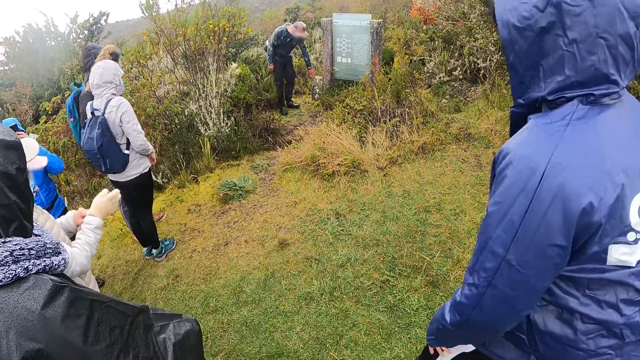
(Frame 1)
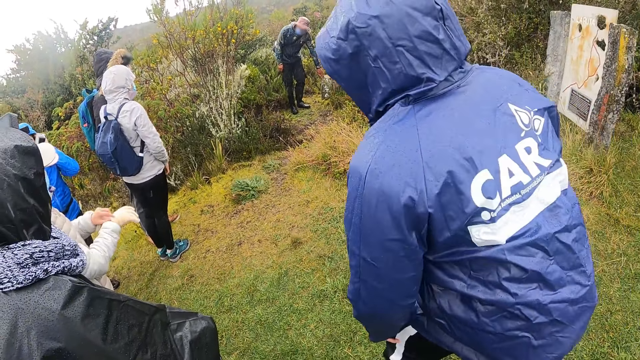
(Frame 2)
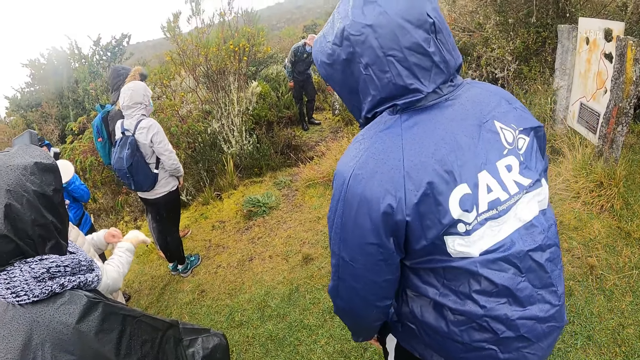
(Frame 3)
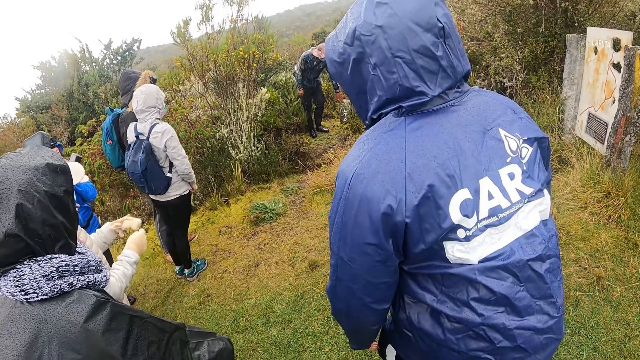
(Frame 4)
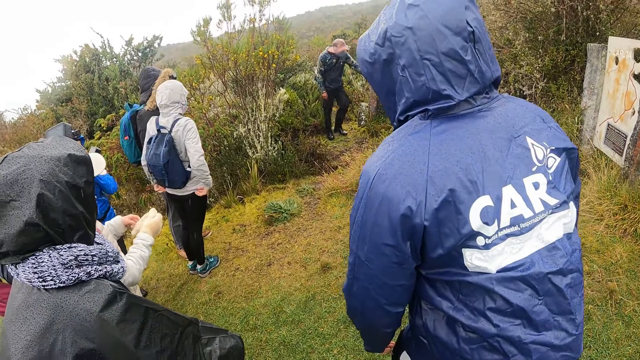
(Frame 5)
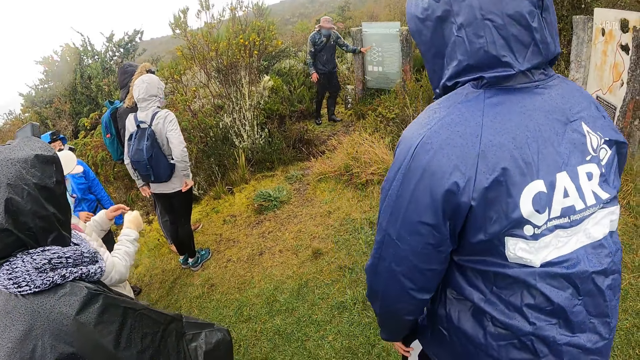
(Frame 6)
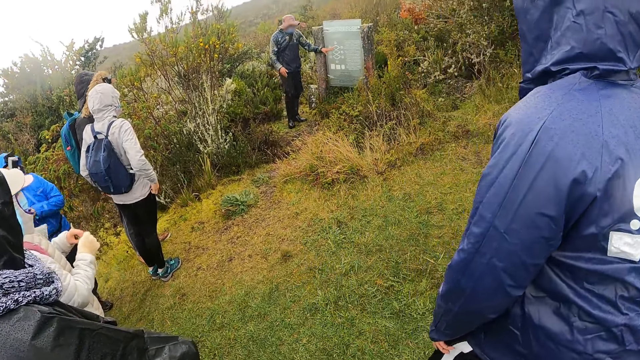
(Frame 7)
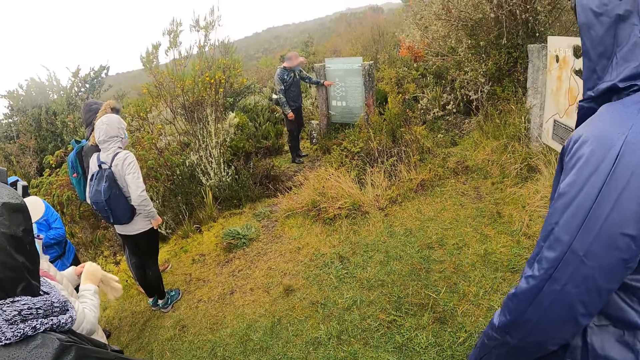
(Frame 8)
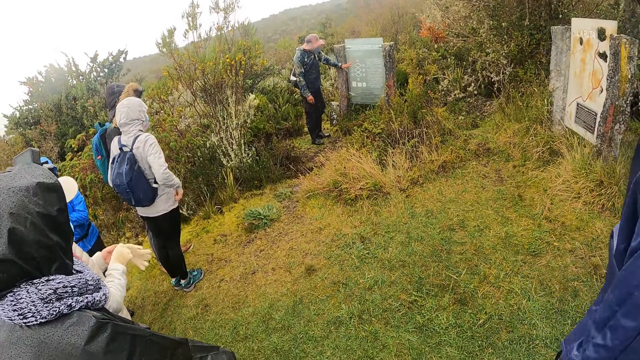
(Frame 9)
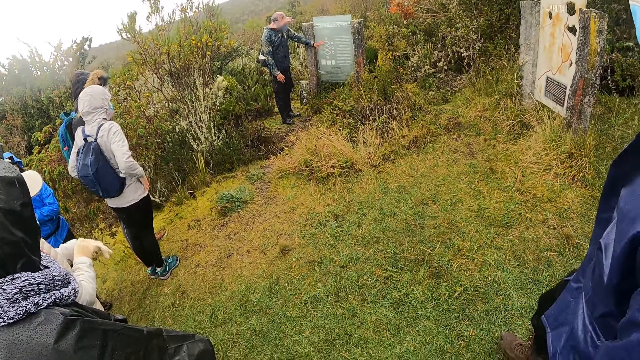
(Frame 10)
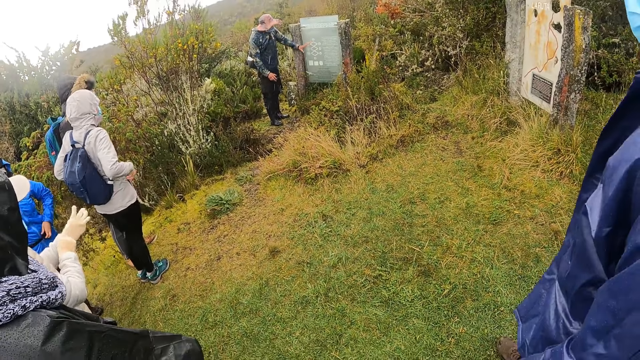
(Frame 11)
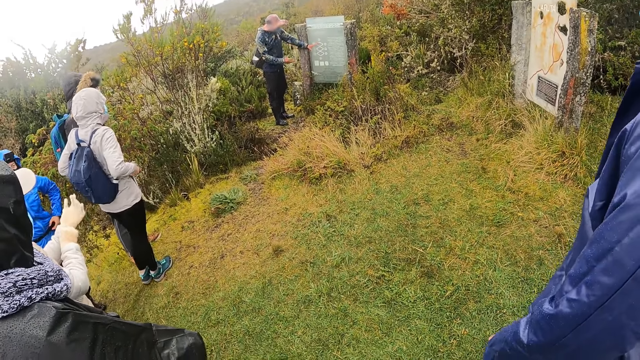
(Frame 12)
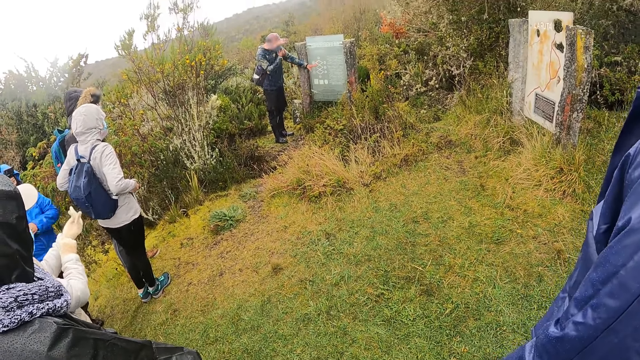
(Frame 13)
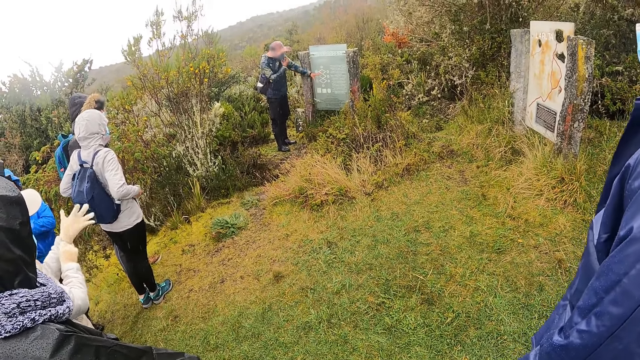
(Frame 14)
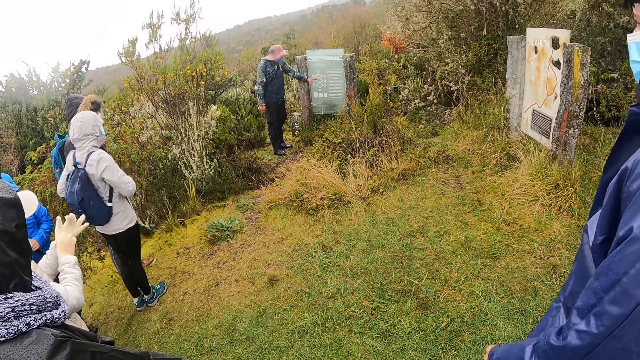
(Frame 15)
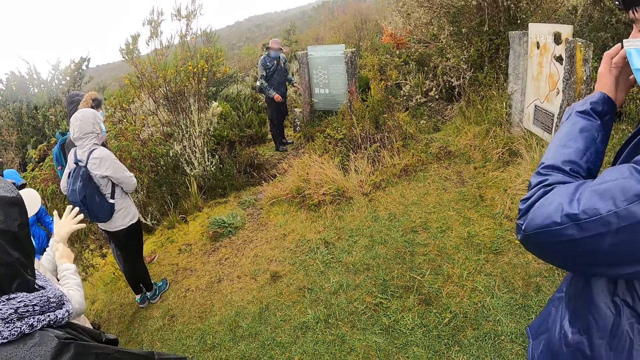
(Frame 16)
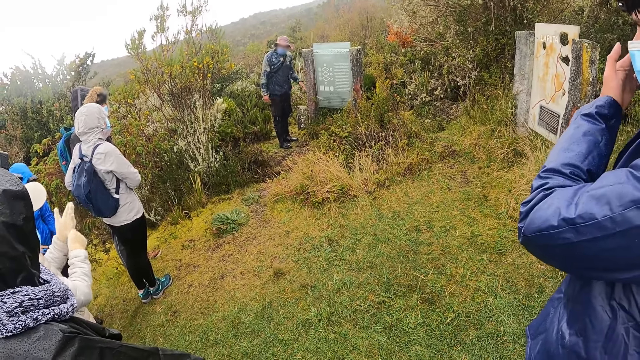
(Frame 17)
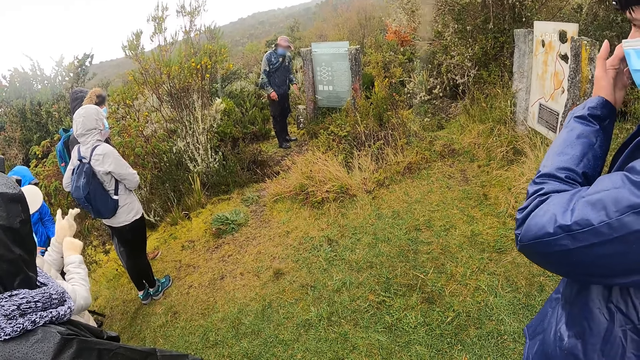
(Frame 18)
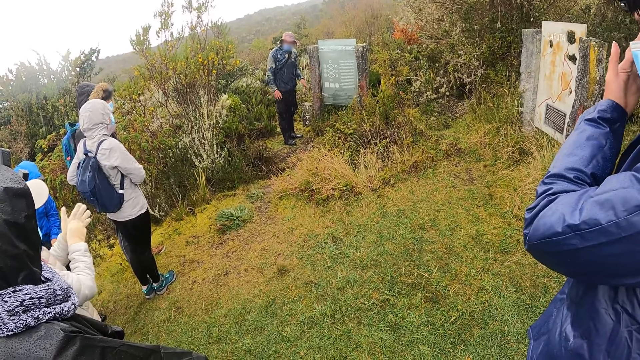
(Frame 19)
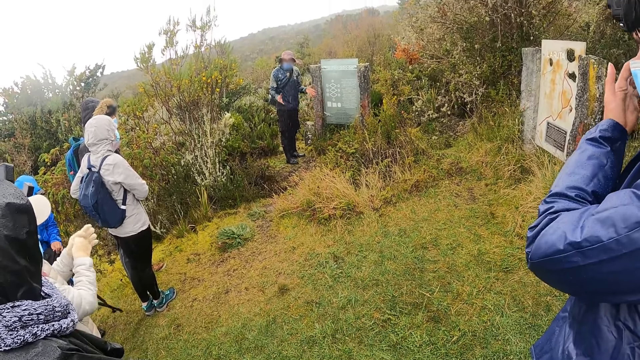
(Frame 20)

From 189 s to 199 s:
A woman passes the glove in her left hand to her right hand. Another woman pulls her jacket down with her hands. A man touches a description board with his left hand. The first woman wears the glove on her left hand with her right hand. A third woman unbuckles the buckle of the backpack with her left hand. The man adjusts the facemask on his face with his right hand. The third woman removes the backpack from her right shoulder with her left hand. Another man scratches his face with his left hand.

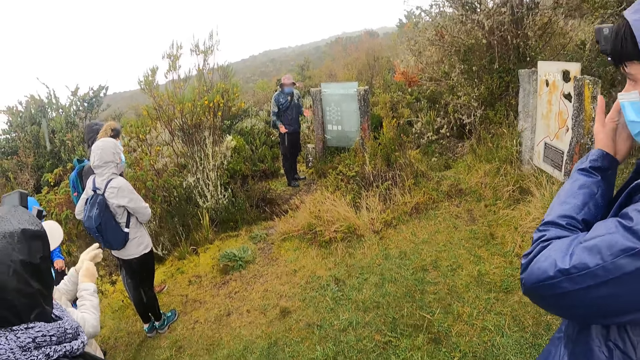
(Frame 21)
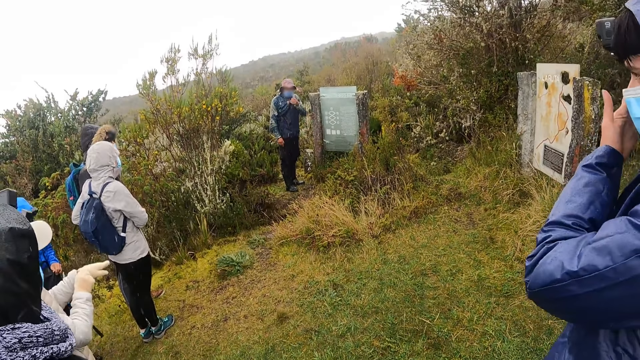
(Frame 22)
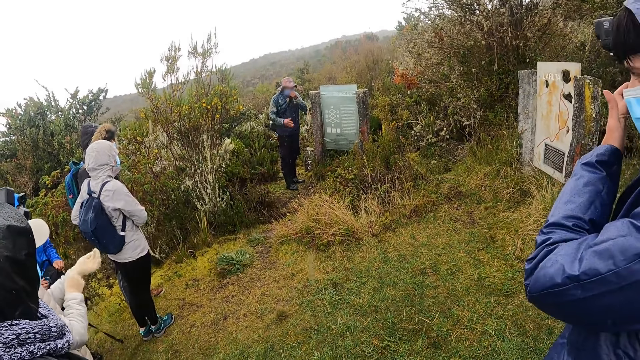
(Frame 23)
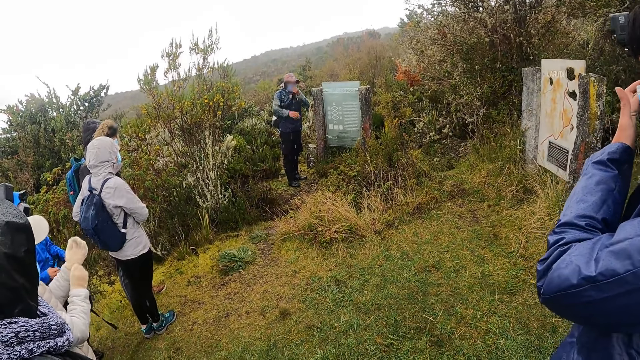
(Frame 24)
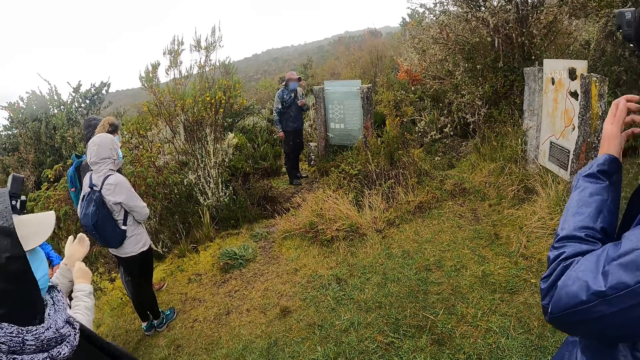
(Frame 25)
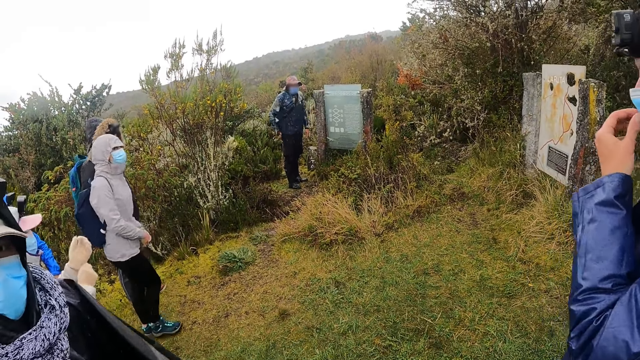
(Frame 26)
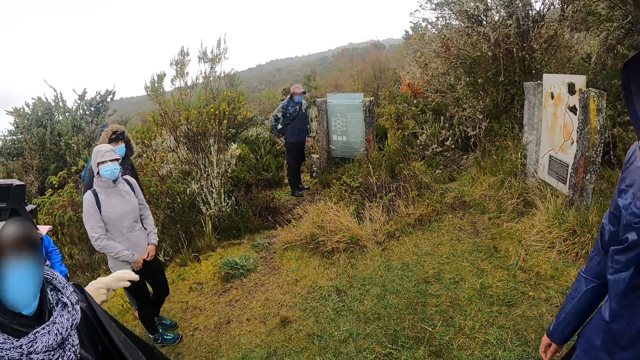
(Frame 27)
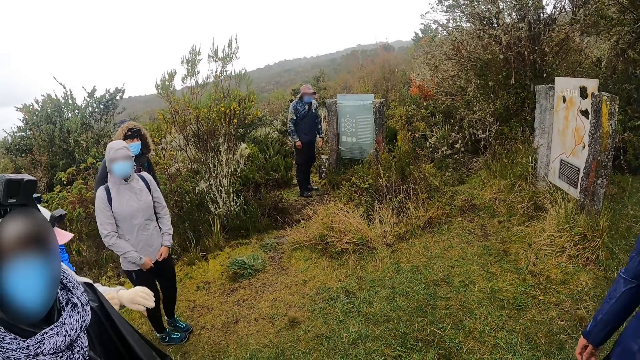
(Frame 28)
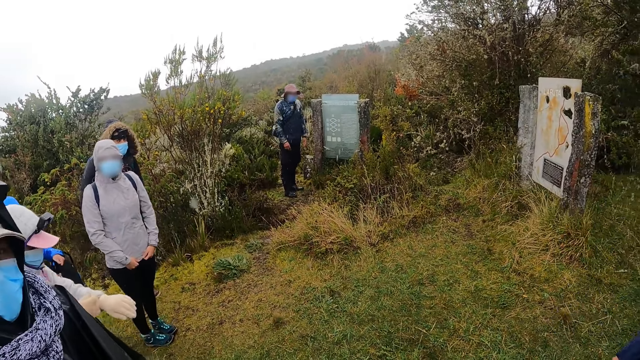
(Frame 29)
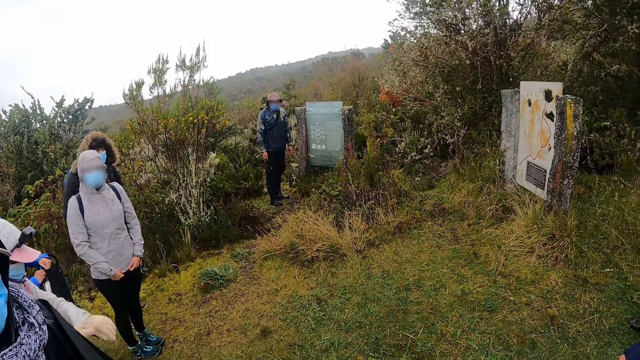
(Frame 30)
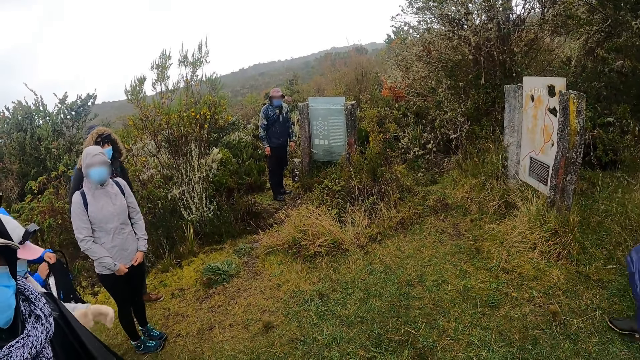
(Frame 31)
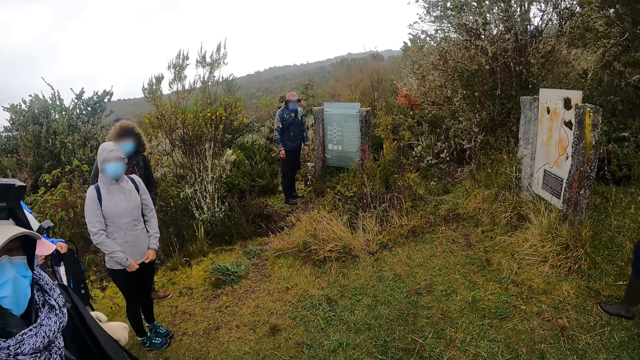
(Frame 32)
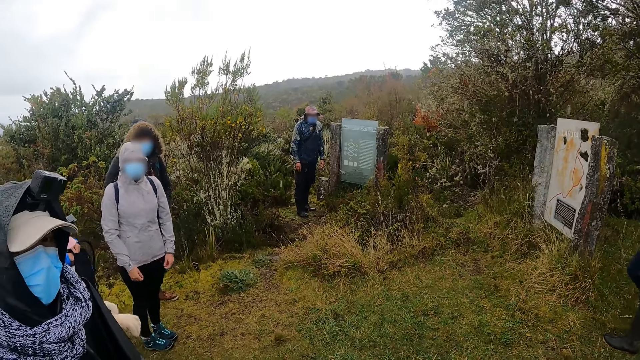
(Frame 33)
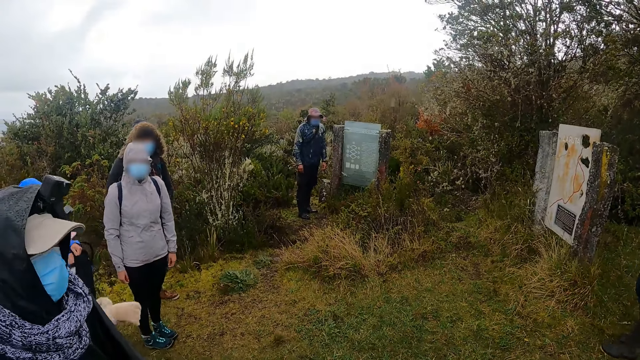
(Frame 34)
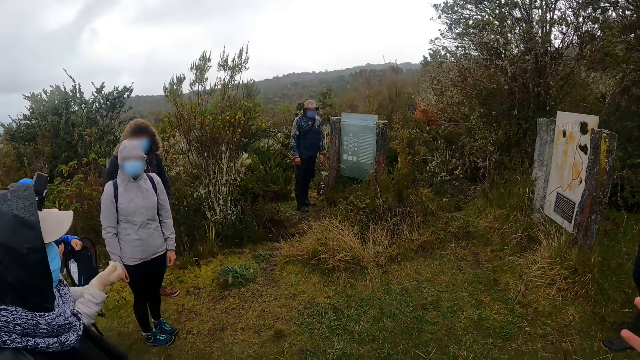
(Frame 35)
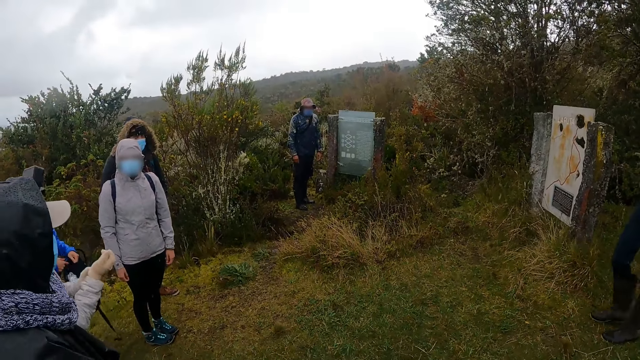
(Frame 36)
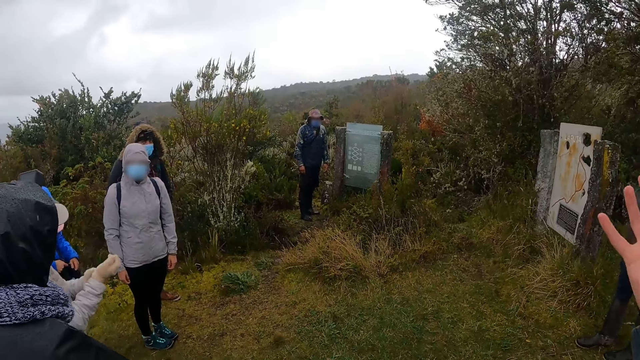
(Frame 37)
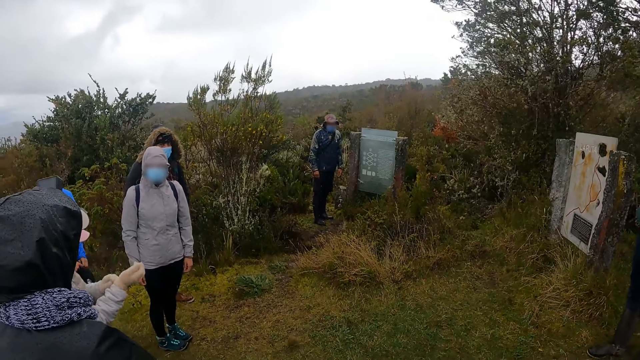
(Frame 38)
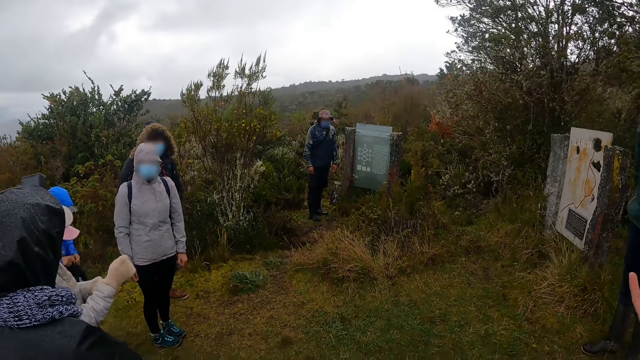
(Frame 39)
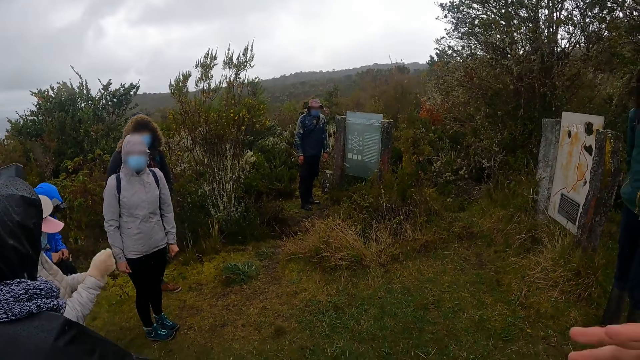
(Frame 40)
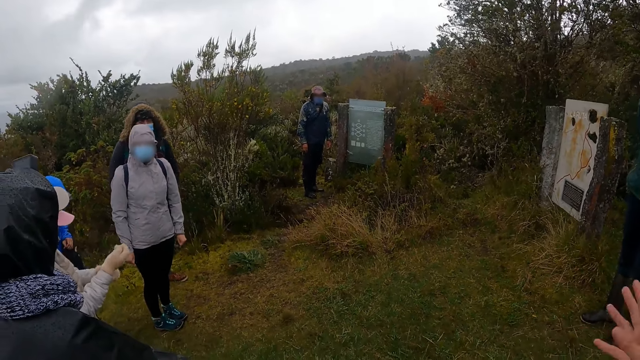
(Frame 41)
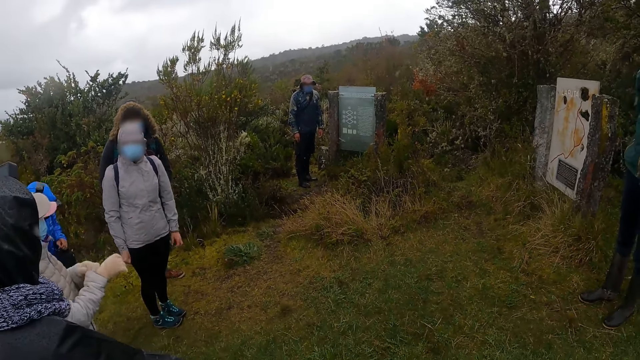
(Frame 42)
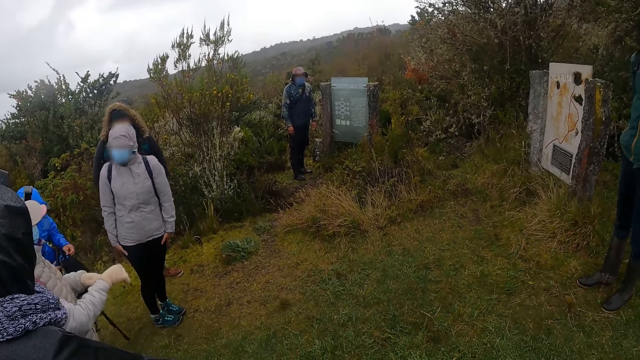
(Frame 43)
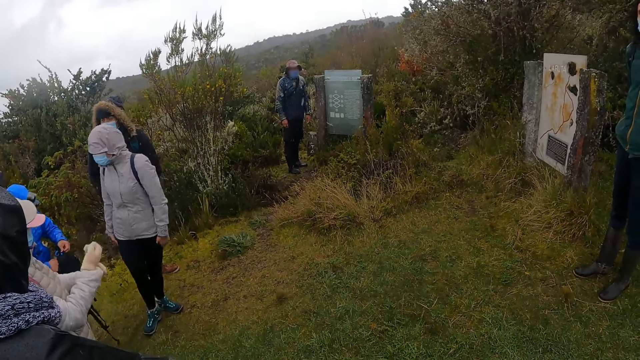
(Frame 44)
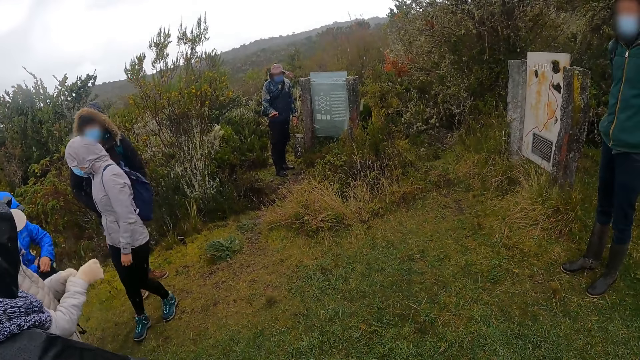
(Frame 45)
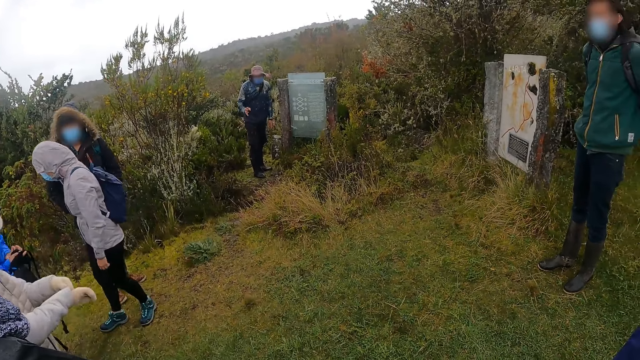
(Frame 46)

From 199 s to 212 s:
A woman opens the zipper of the backpack in her left hand with her right hand. A man touches a facemask on his face with his left hand. Another man adjusts a cross bag across his body with his right hand. Another woman adjusts the left sleeve of the top with her right hand. The first woman picks up a pair of gloves from the backpack in her left hand with her right hand. The other woman adjusts the right sleeve of the top with her left hand. The first woman closes the zipper of the backpack in her left hand with her right hand.
